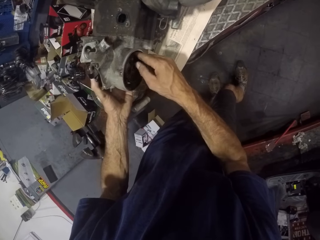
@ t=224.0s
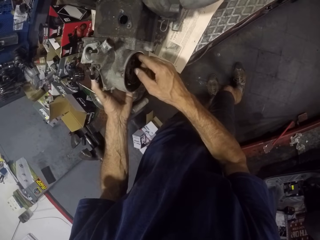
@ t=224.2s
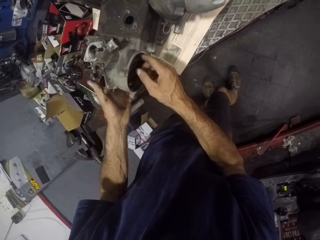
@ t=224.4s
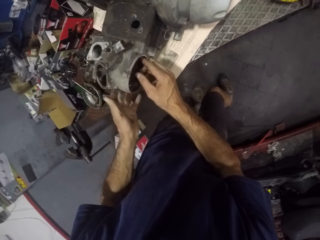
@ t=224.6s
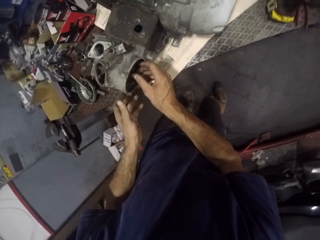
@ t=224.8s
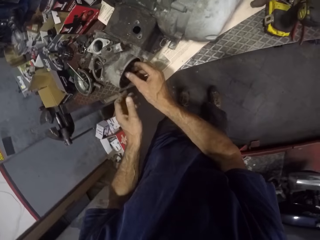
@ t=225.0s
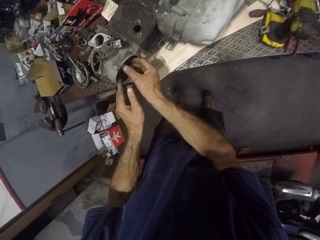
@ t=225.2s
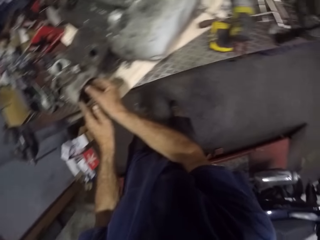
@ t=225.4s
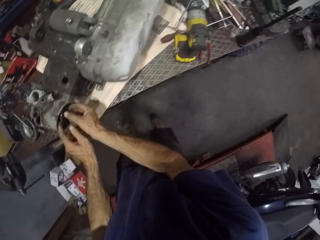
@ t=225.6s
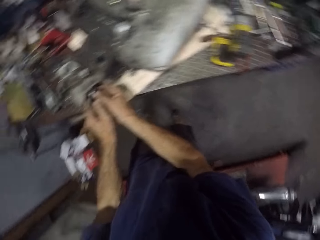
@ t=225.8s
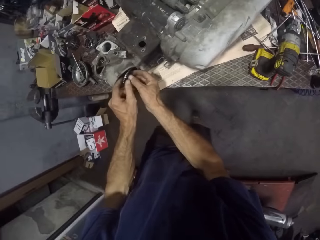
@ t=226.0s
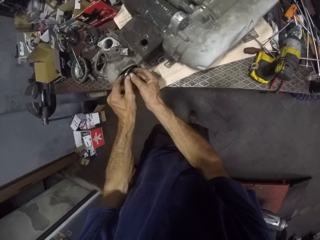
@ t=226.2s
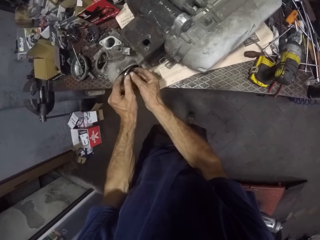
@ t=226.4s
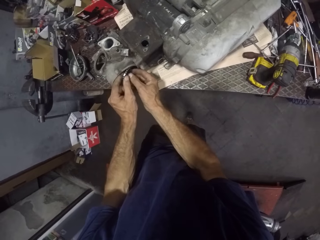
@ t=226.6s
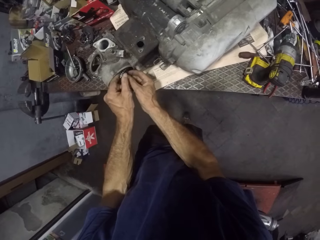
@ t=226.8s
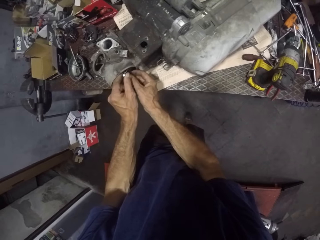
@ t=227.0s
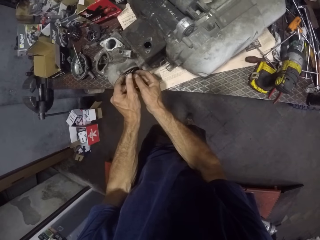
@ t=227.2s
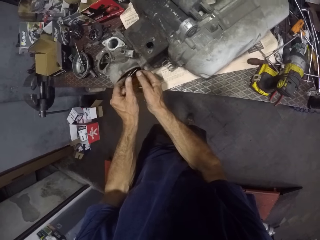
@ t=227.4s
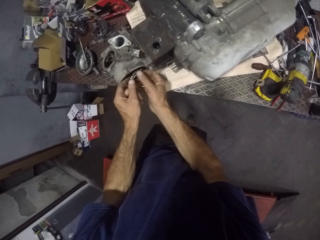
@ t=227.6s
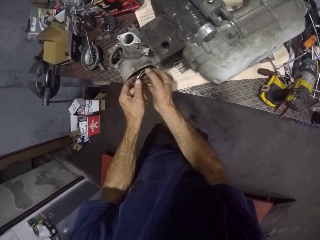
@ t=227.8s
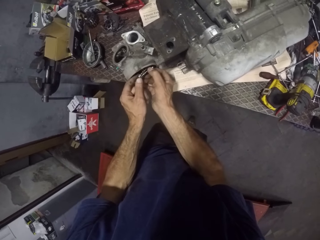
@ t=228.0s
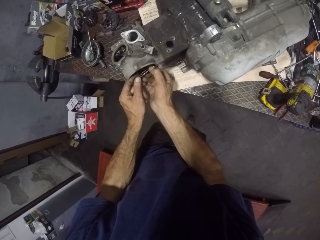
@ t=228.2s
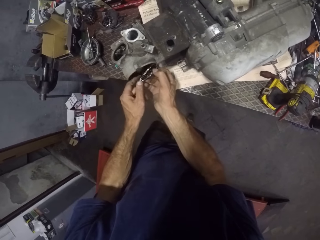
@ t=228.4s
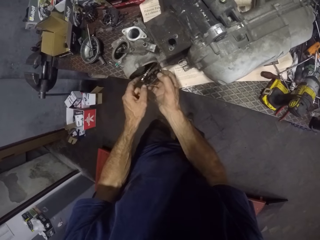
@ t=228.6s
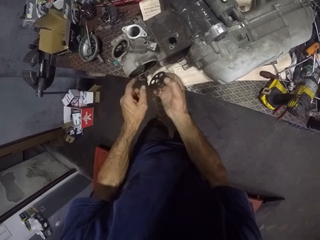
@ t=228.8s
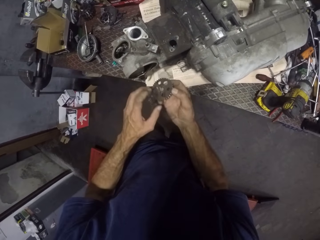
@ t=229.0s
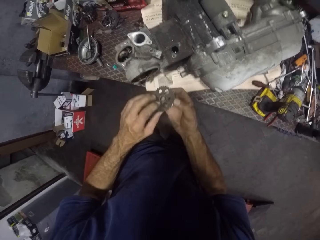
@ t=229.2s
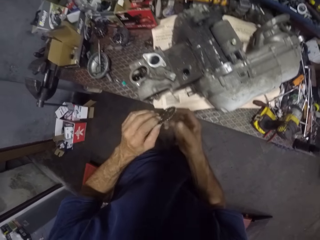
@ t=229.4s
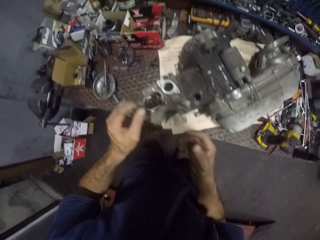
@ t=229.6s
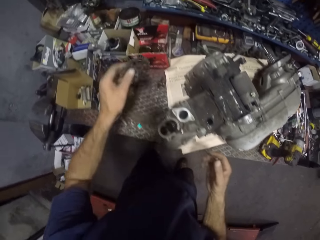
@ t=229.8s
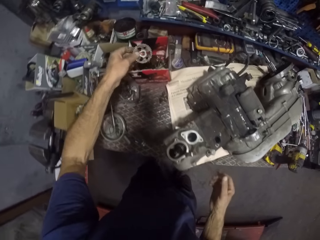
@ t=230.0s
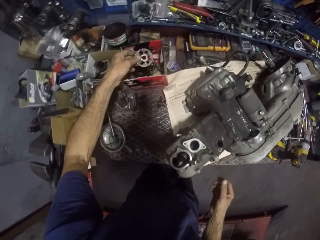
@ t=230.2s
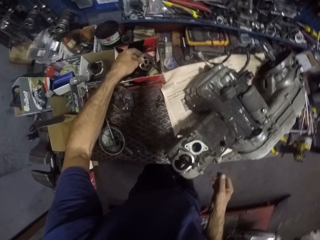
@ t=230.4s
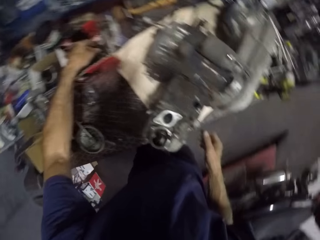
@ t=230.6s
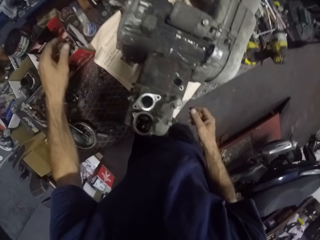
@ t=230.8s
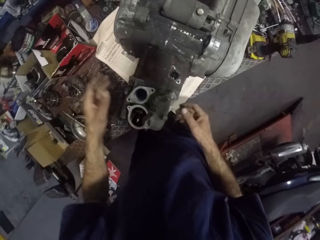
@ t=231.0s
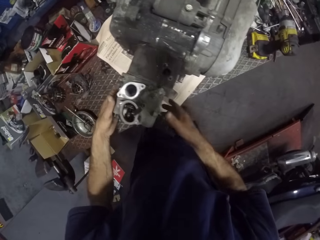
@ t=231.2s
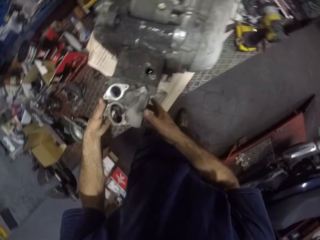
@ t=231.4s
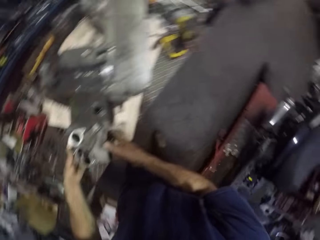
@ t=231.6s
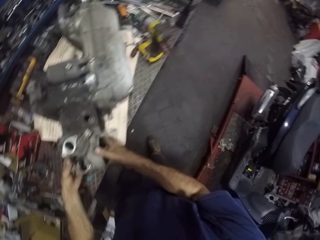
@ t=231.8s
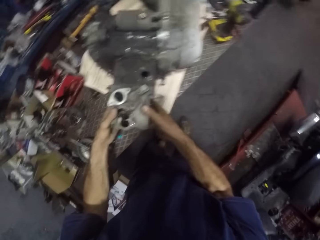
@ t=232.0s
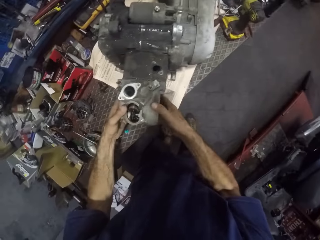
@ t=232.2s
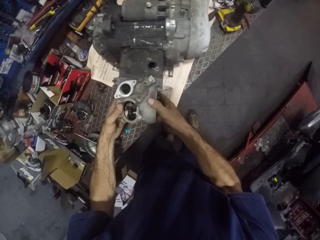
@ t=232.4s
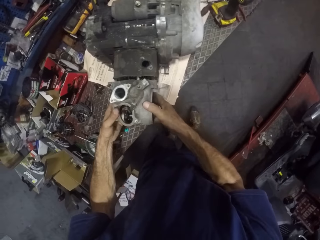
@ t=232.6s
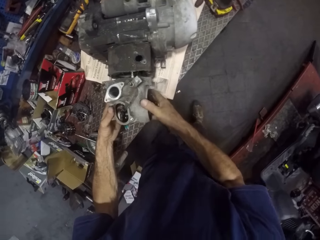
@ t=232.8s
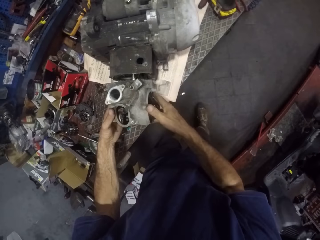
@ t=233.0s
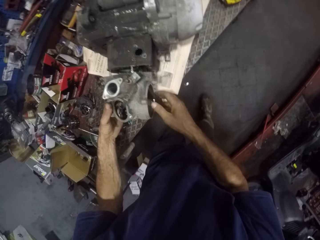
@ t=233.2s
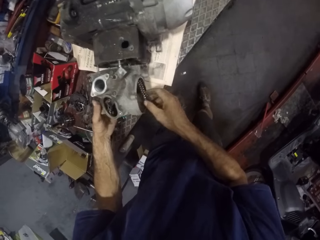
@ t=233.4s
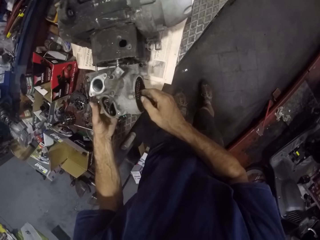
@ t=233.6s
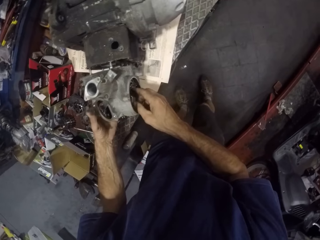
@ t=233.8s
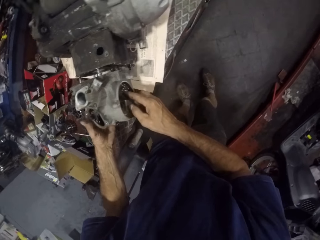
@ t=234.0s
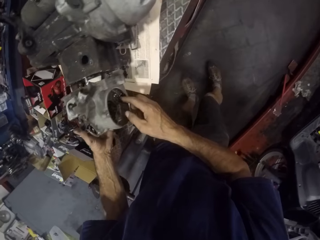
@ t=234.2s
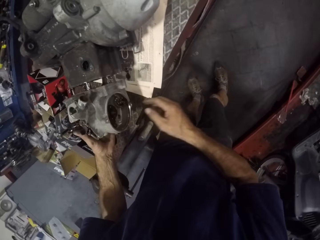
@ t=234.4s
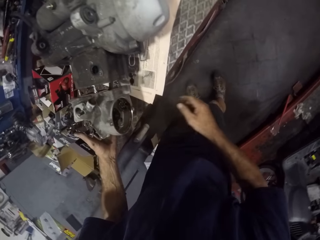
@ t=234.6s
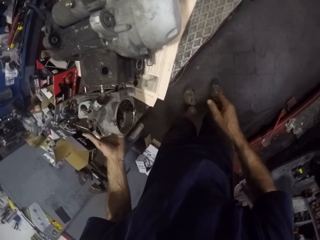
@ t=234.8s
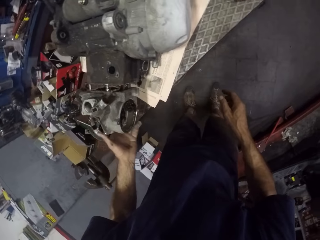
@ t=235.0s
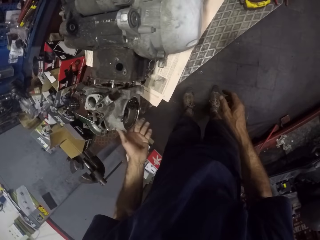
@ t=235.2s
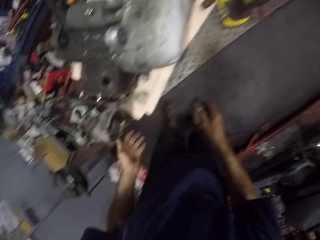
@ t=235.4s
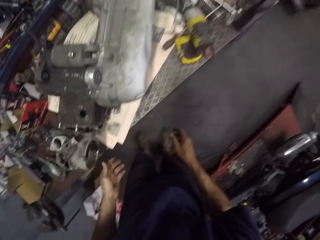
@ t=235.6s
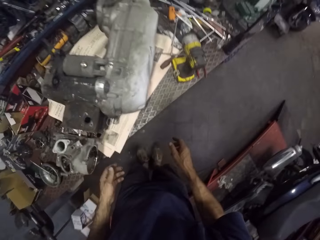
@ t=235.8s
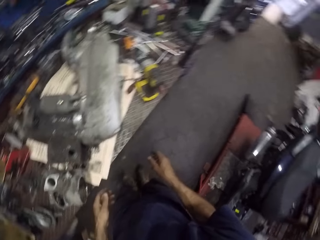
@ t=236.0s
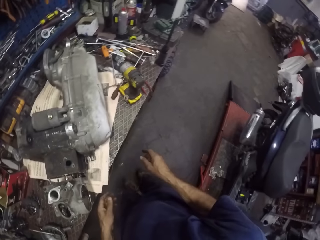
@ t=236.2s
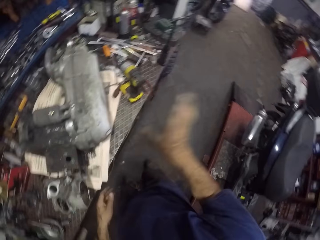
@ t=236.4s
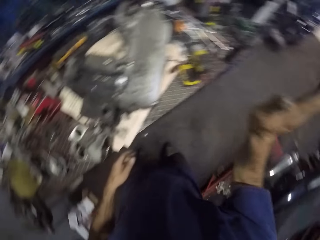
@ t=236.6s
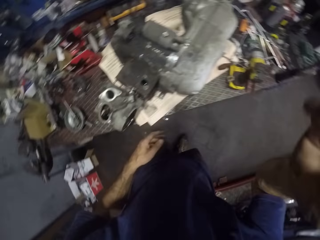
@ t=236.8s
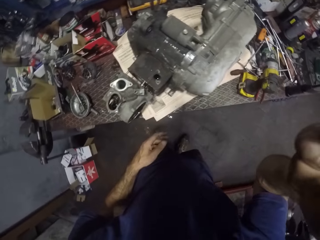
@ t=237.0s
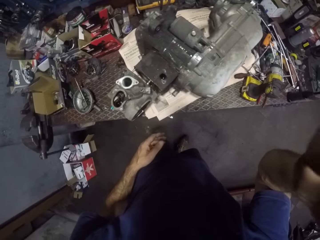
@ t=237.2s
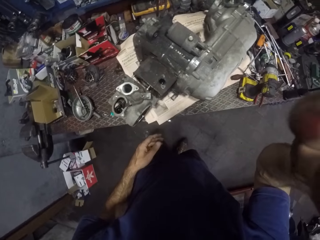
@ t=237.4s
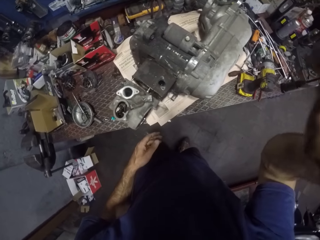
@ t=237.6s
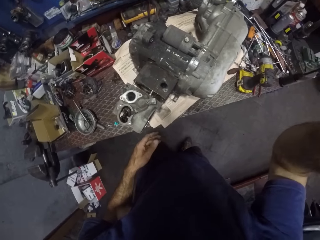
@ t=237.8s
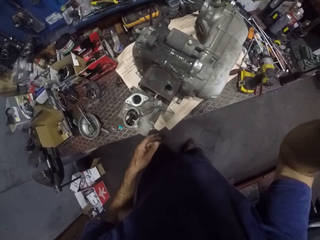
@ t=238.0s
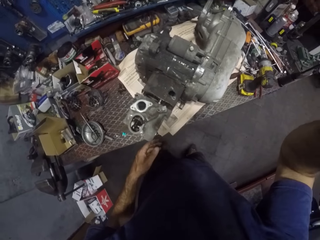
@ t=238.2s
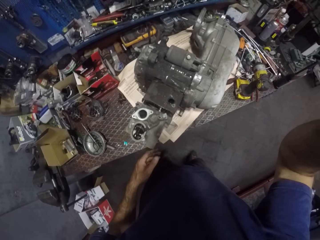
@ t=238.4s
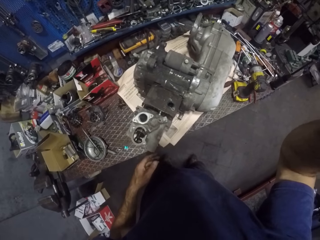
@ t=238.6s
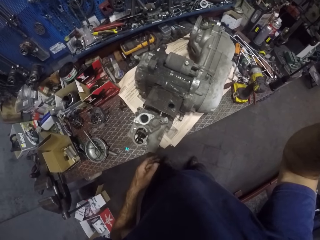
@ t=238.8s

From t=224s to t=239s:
The camera wearer removes a rim from the engine of the generator with both hands. They drop the rim in the carton with the left hand. They remove a nut with the hand. They look around. They adjust the camera and touch the camera with the right hand.
